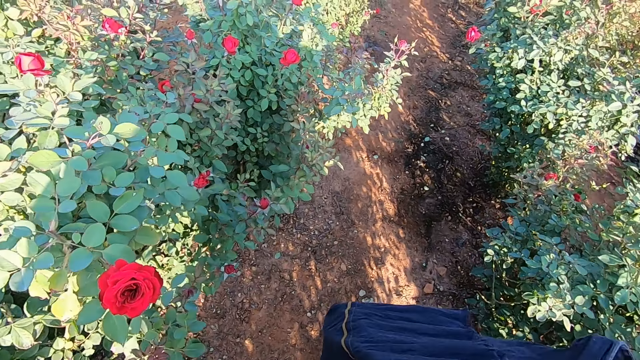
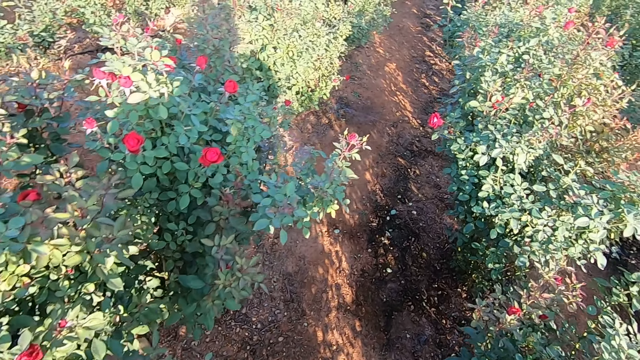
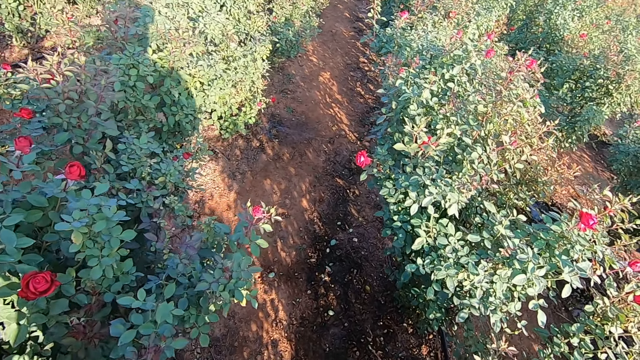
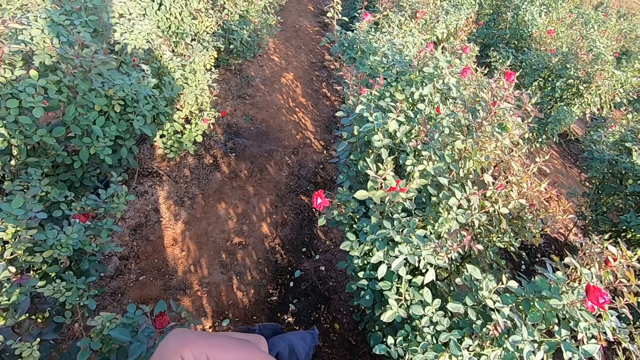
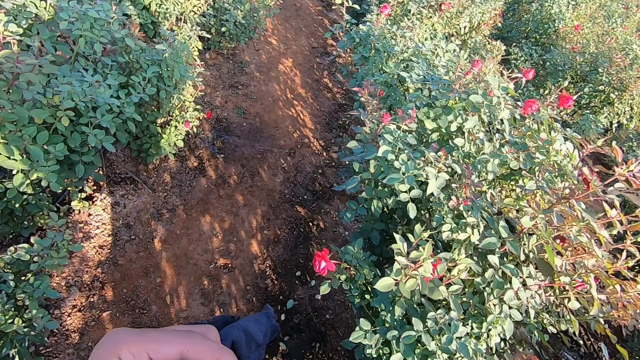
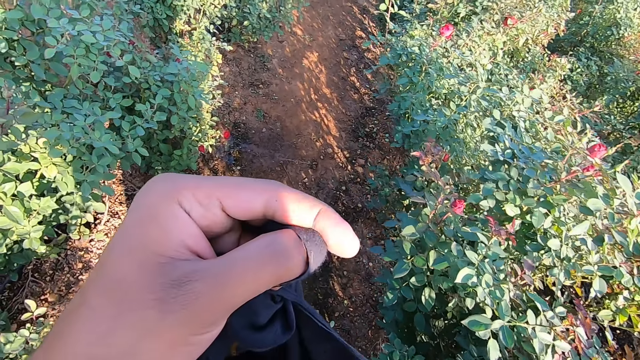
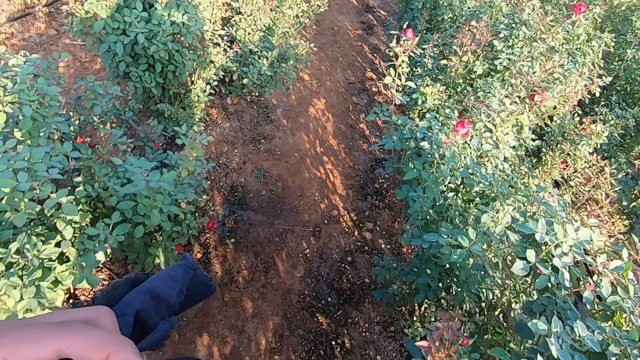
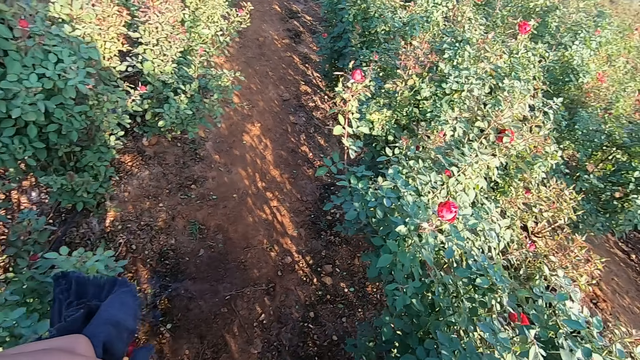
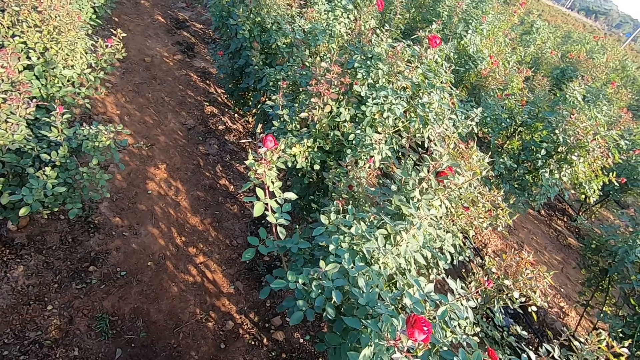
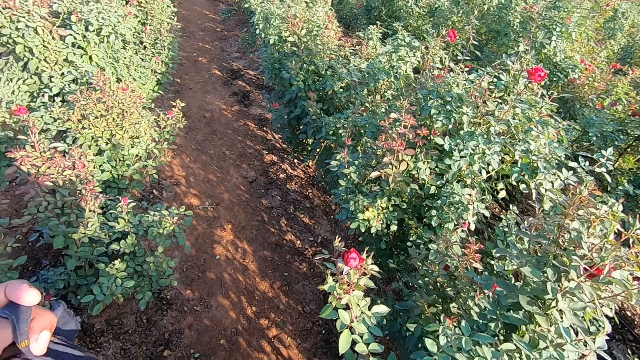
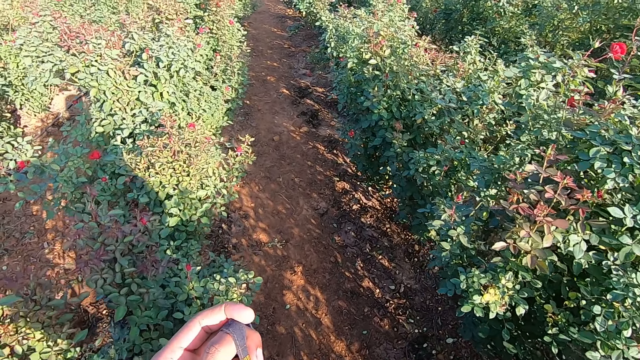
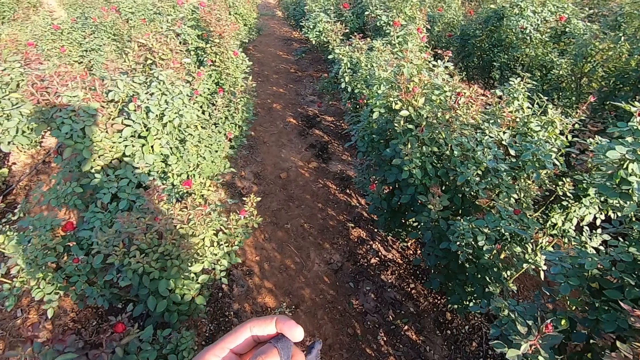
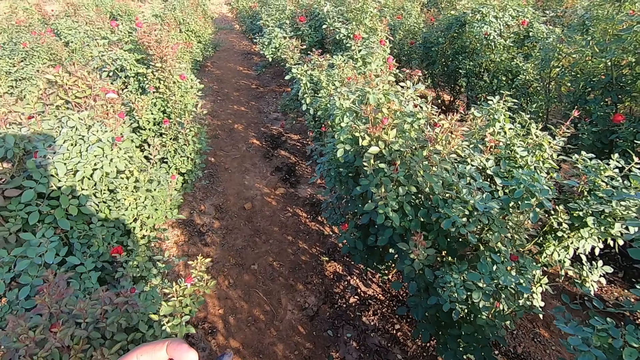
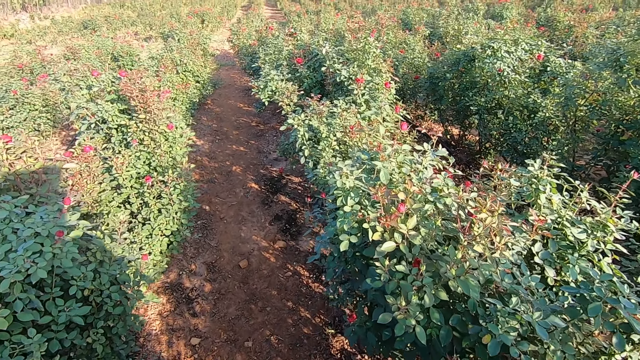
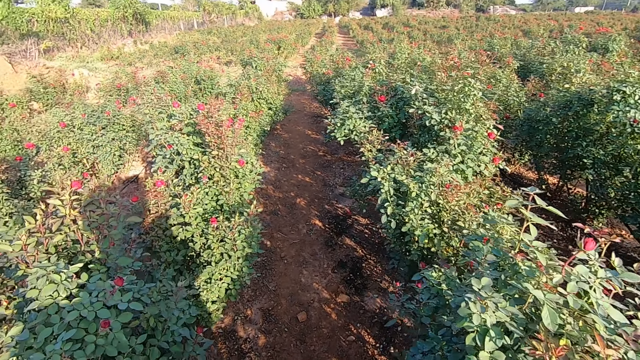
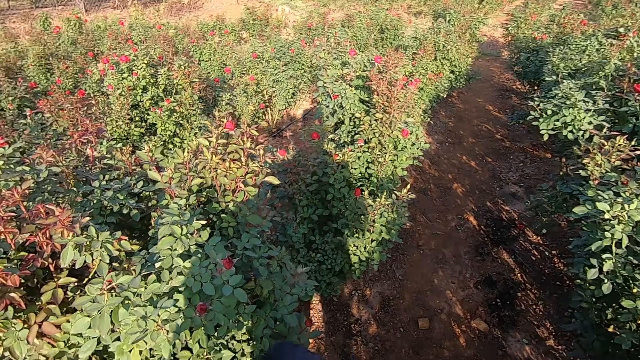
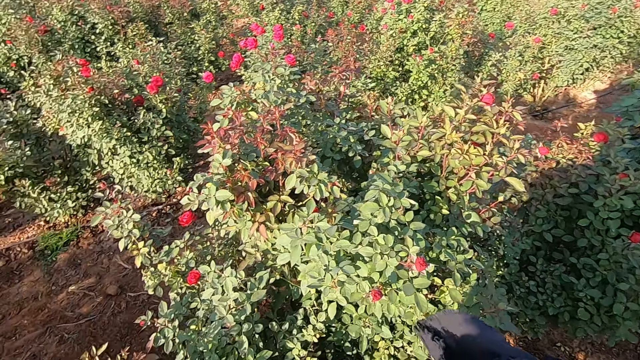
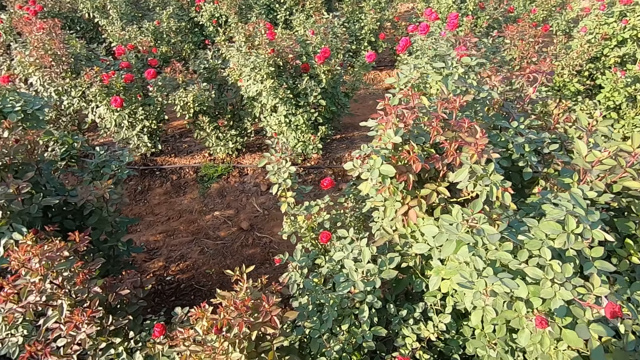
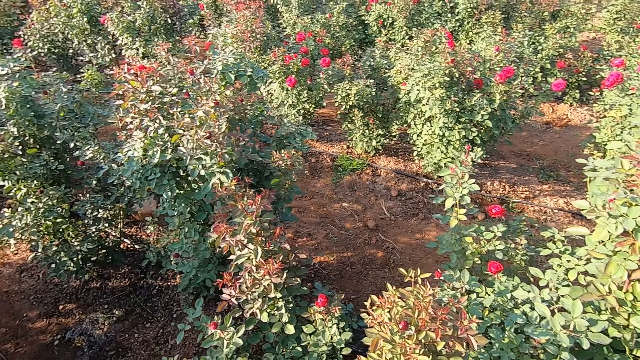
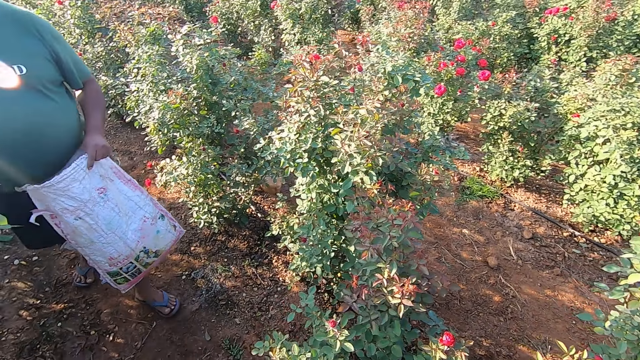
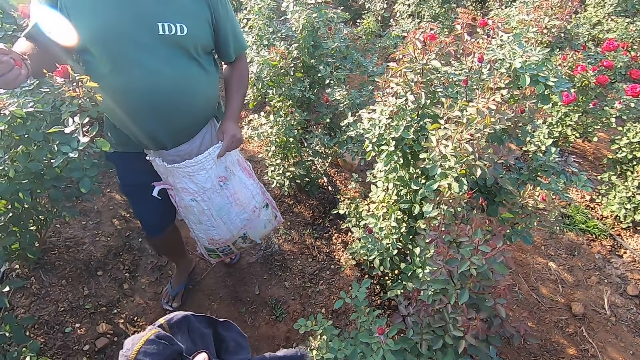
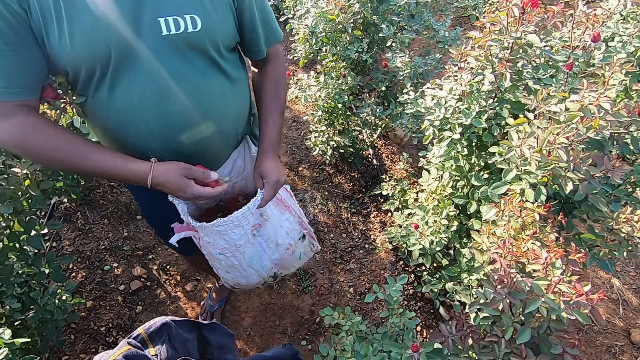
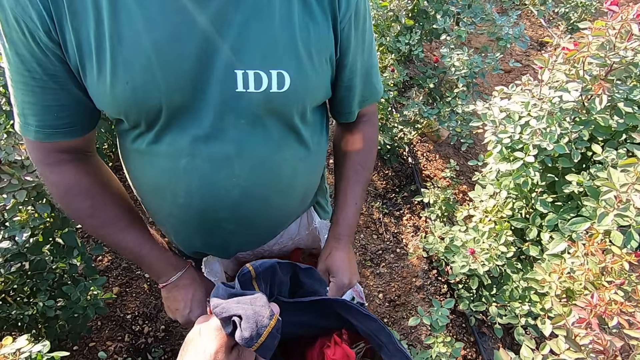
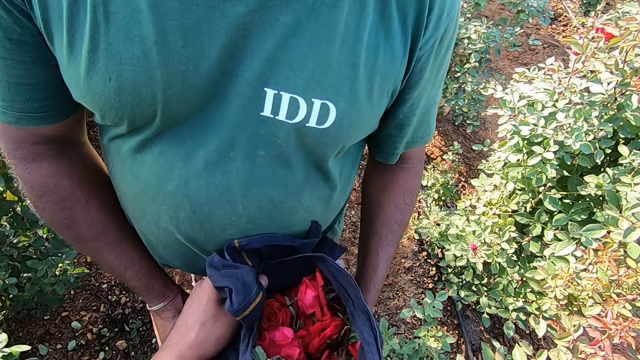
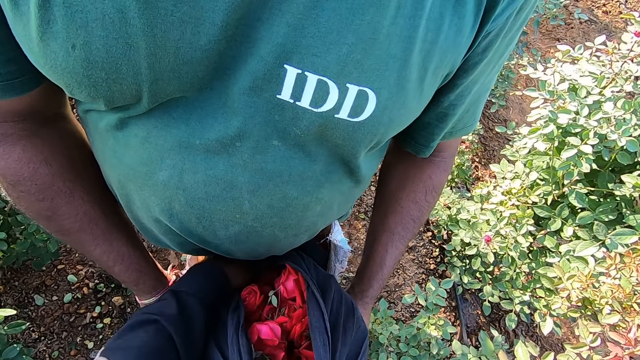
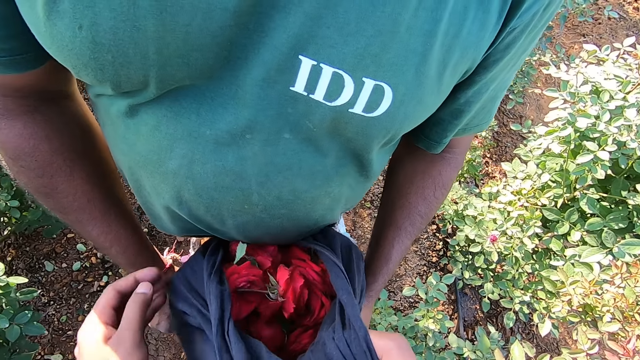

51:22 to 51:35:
The camera wearer talks to a man. He walks towards another bush. He turns towards the man. The man walks towards the camera wearer. The man drops a flower into a sack in his left hand with his right hand. The camera wearer pours flowers in the cloth or scarf in his hands into the sack in the man's hands.

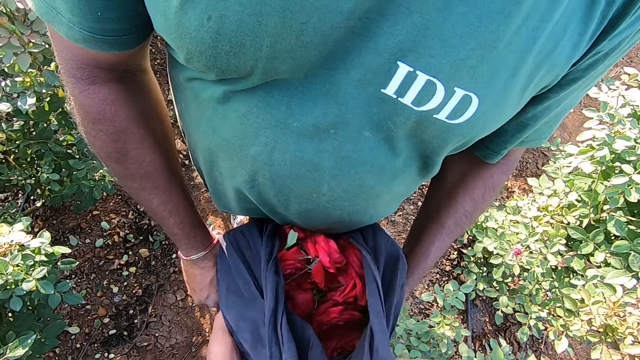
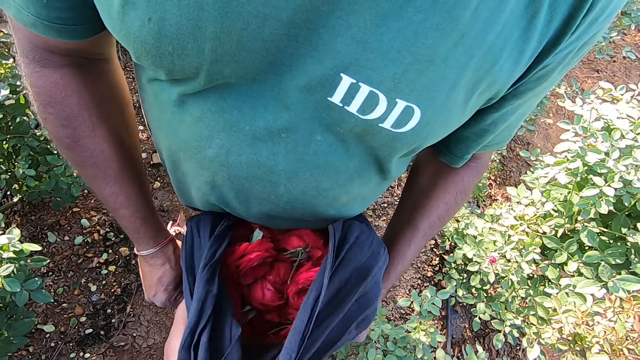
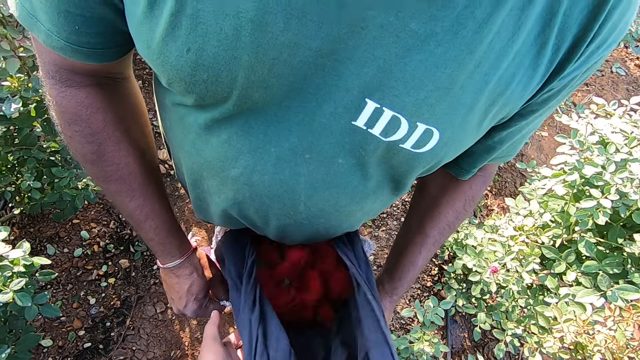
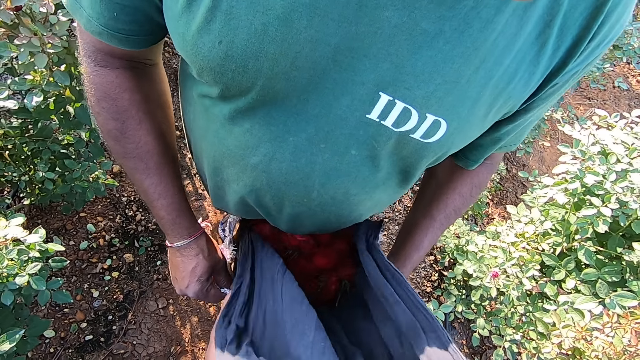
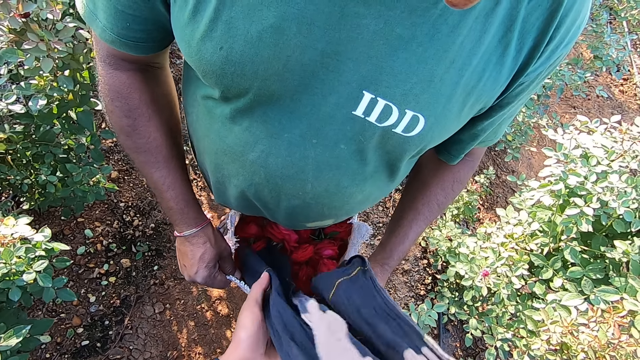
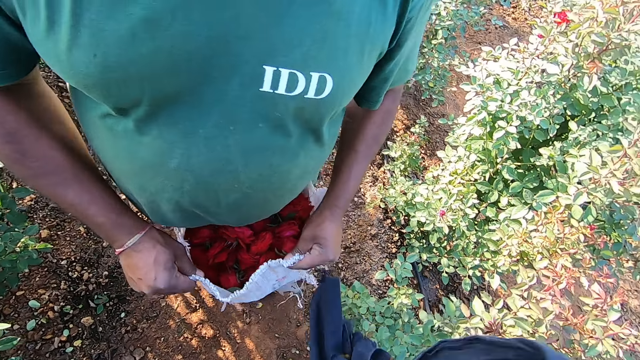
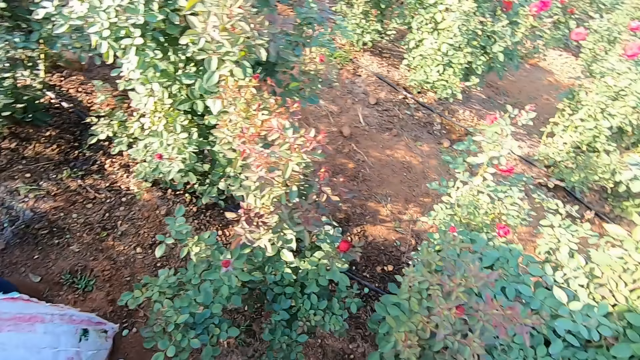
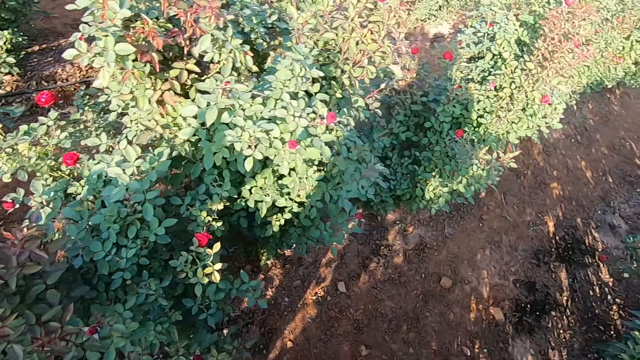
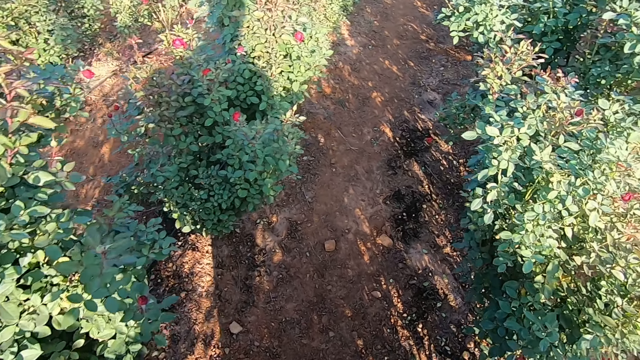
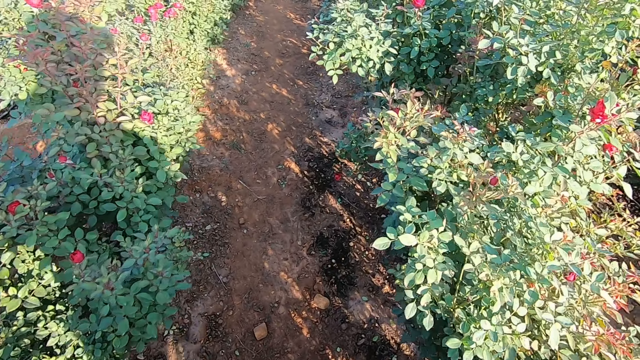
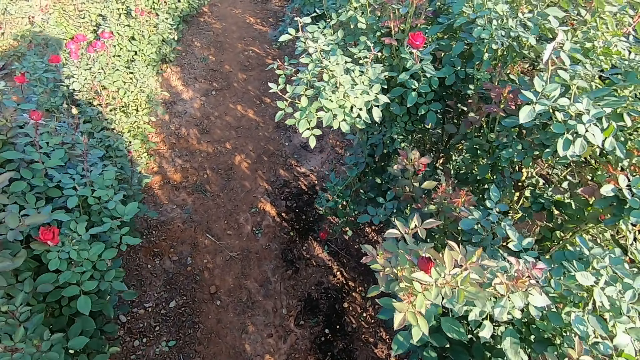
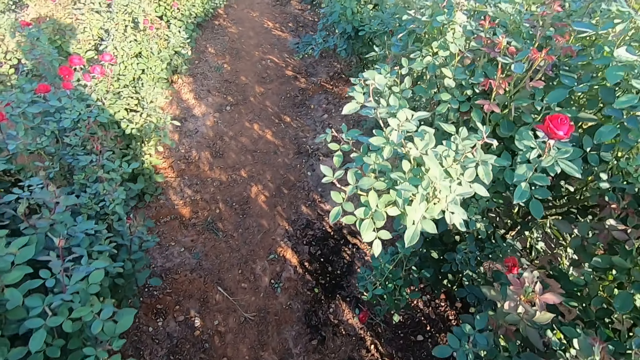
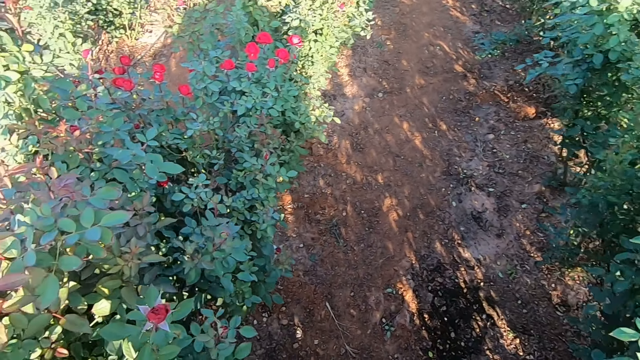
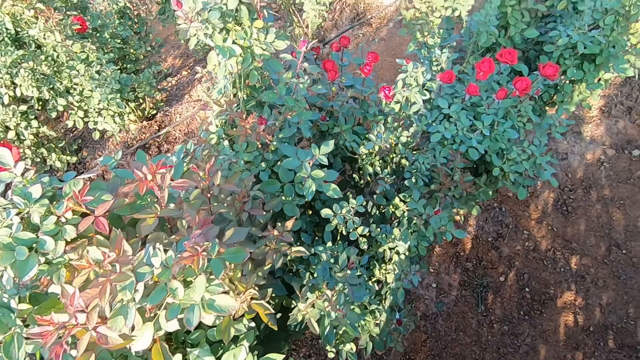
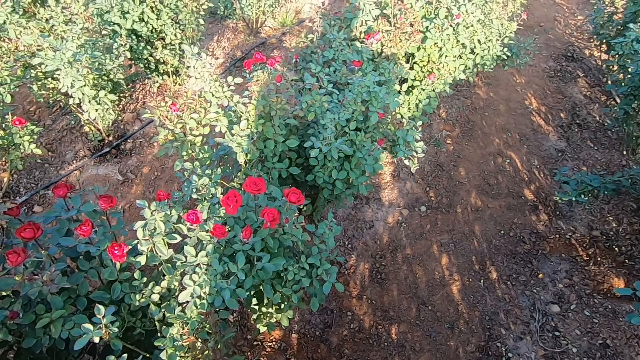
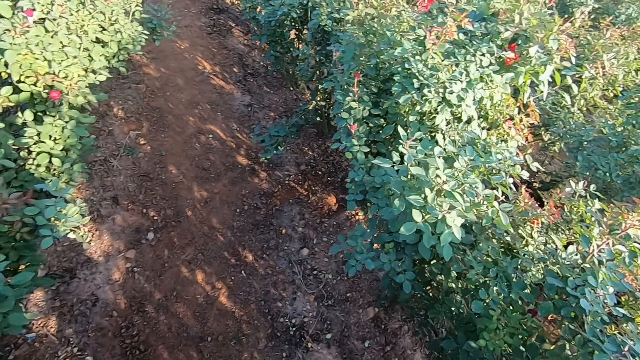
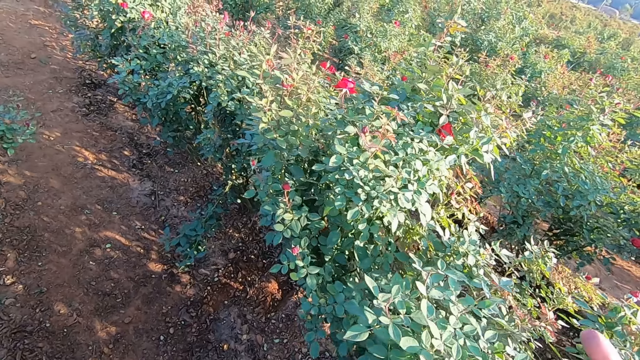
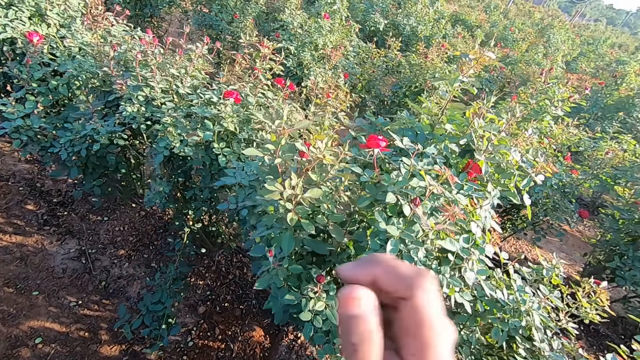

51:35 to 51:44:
The camera wearer talks to a man. They turn away from the man. They walk towards another bush. They talk to the man.
